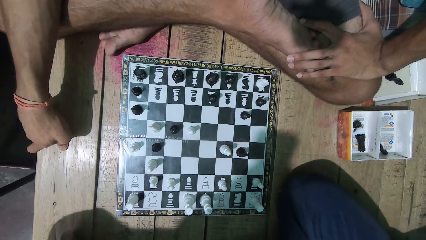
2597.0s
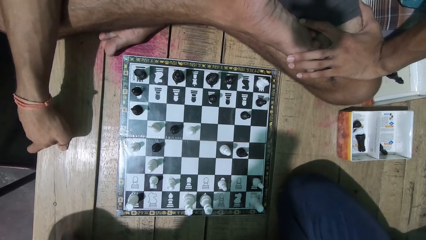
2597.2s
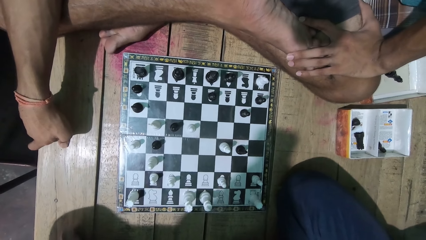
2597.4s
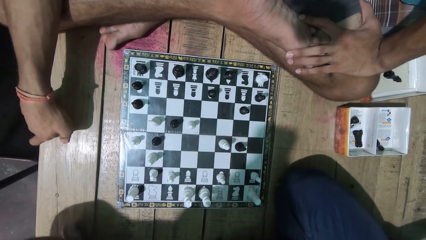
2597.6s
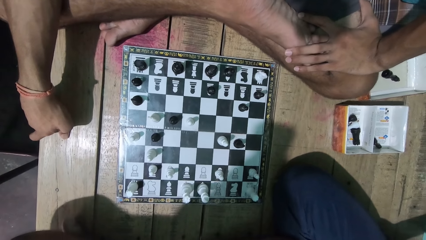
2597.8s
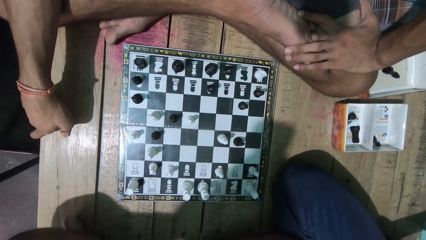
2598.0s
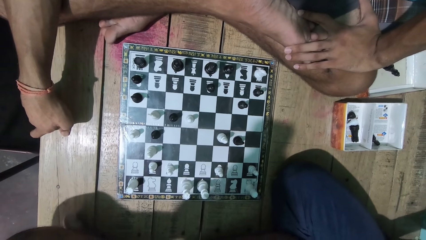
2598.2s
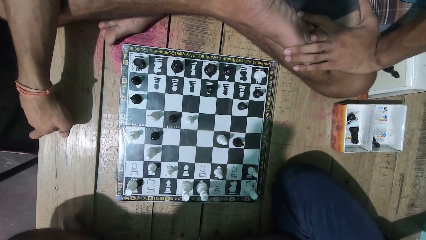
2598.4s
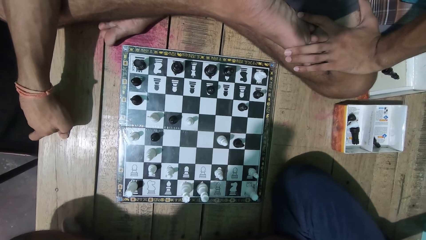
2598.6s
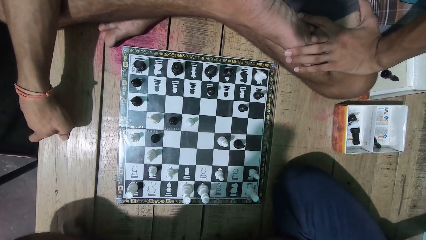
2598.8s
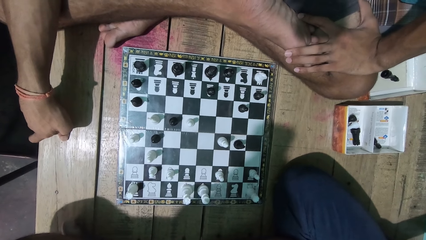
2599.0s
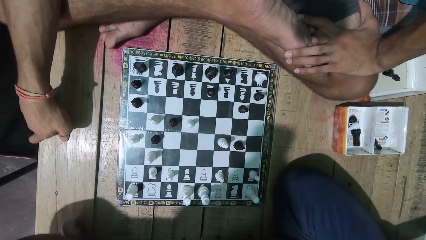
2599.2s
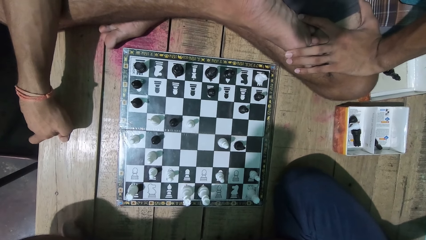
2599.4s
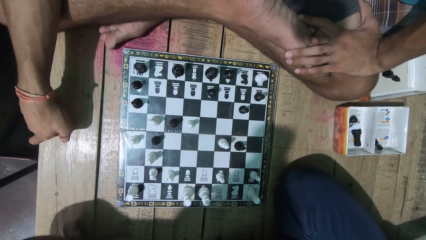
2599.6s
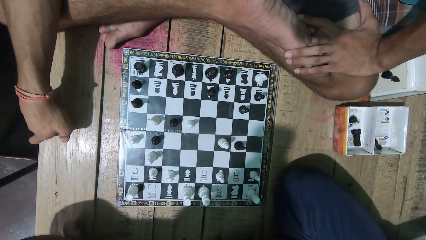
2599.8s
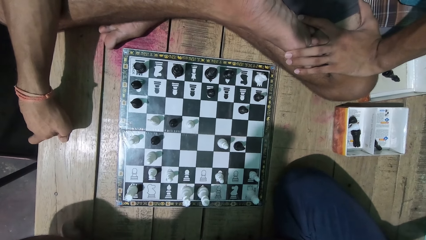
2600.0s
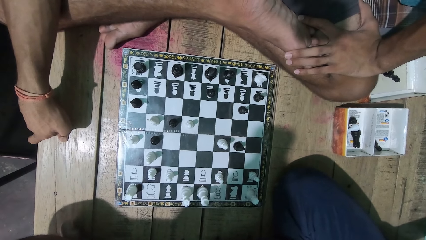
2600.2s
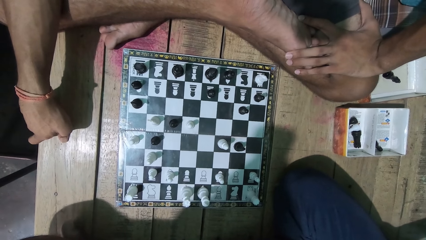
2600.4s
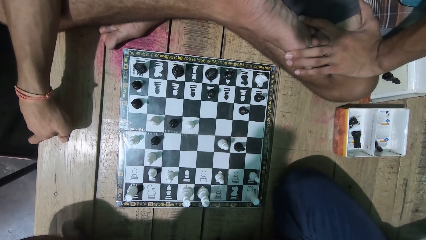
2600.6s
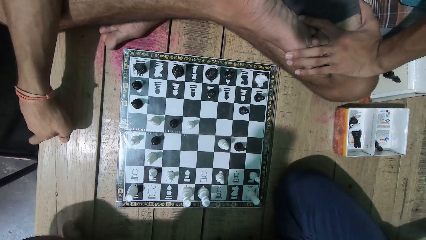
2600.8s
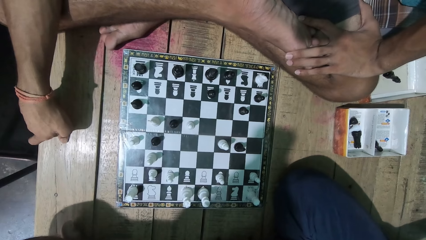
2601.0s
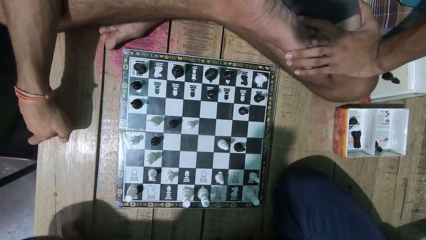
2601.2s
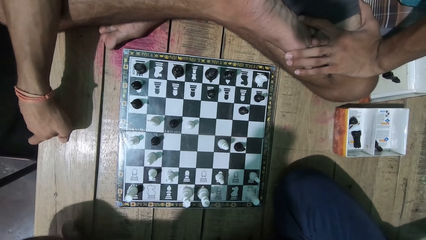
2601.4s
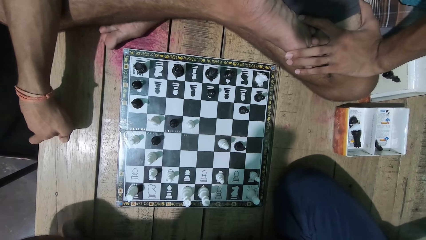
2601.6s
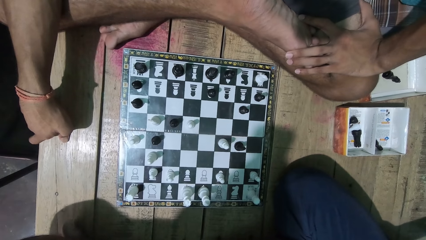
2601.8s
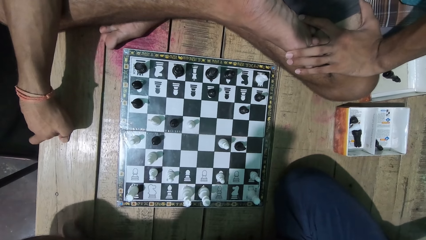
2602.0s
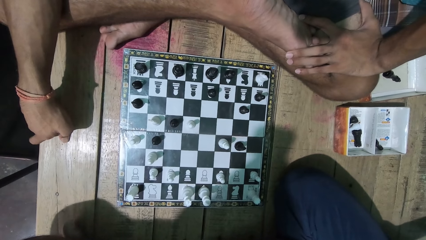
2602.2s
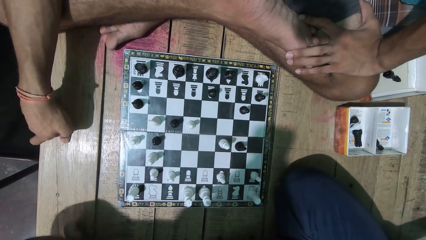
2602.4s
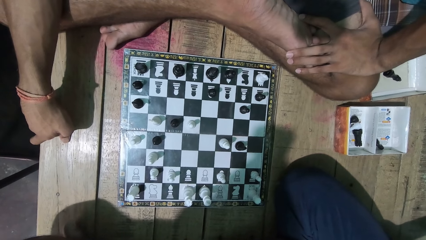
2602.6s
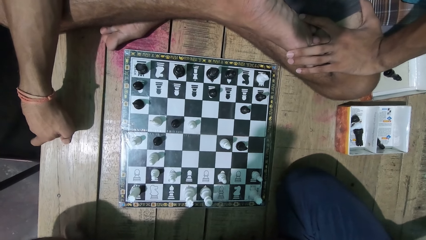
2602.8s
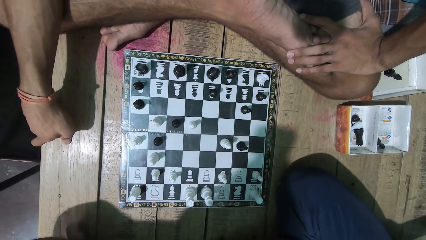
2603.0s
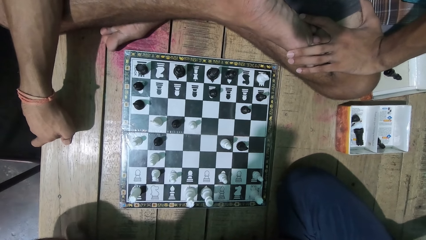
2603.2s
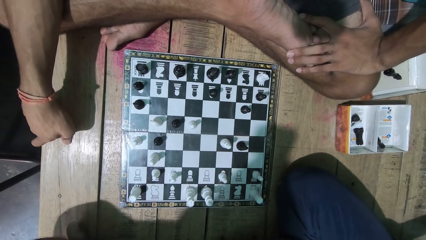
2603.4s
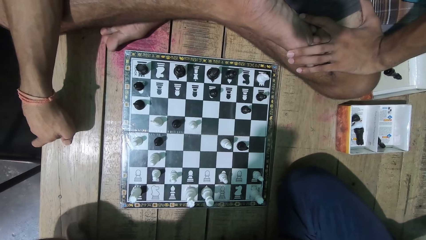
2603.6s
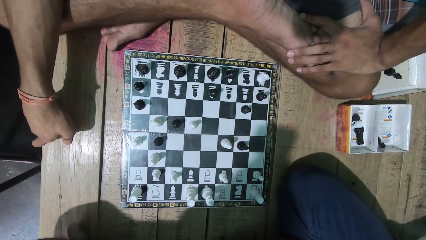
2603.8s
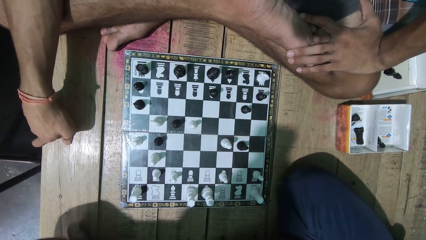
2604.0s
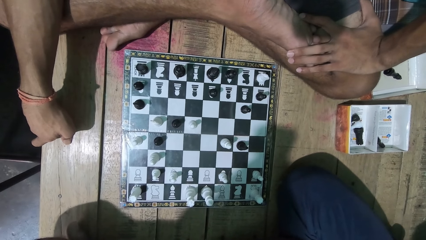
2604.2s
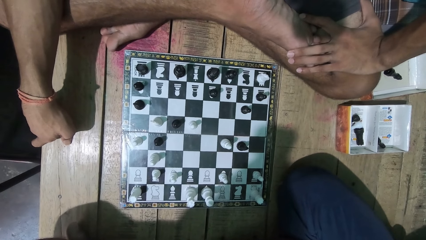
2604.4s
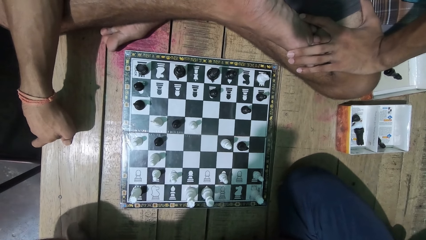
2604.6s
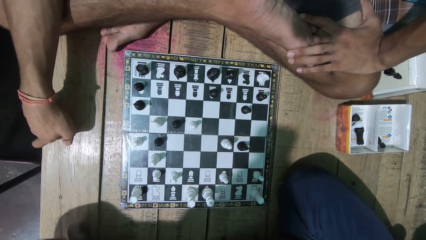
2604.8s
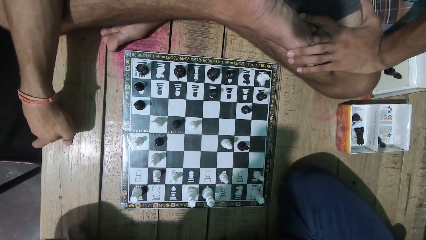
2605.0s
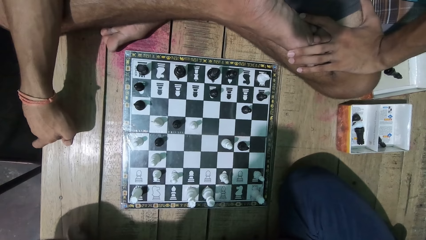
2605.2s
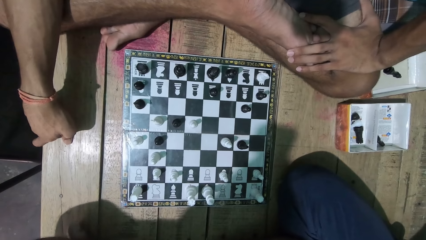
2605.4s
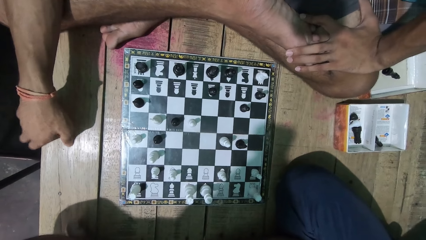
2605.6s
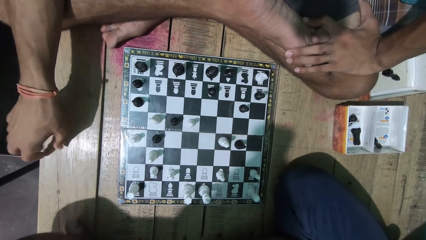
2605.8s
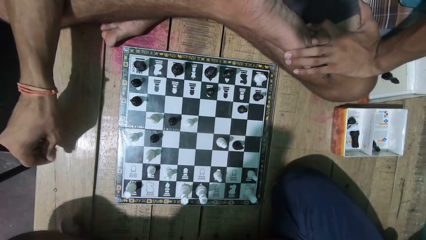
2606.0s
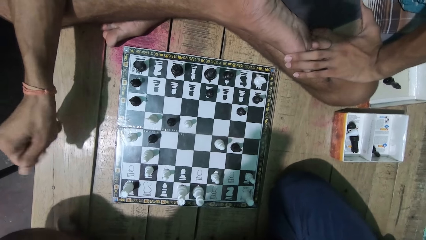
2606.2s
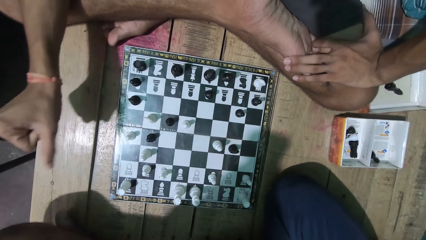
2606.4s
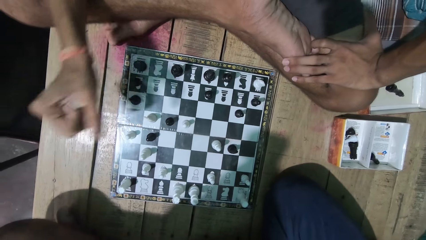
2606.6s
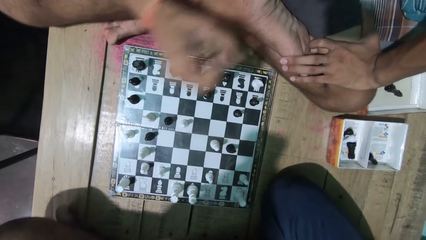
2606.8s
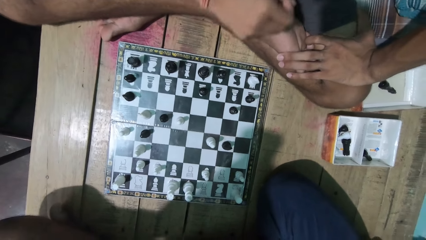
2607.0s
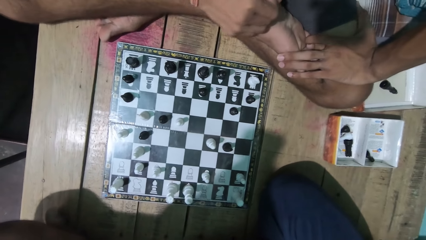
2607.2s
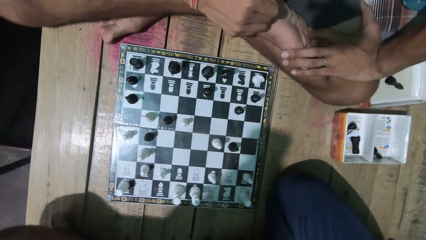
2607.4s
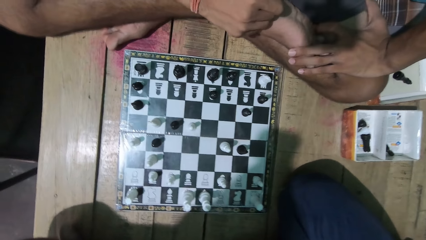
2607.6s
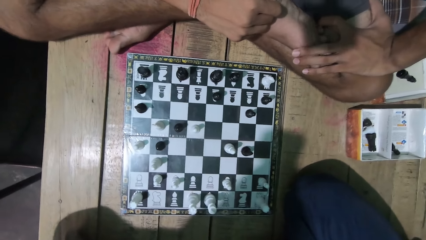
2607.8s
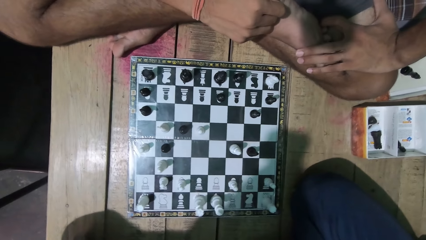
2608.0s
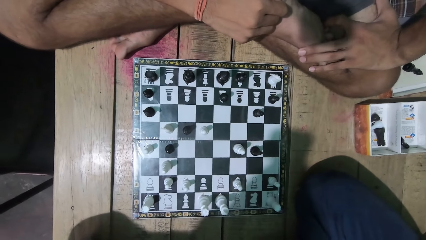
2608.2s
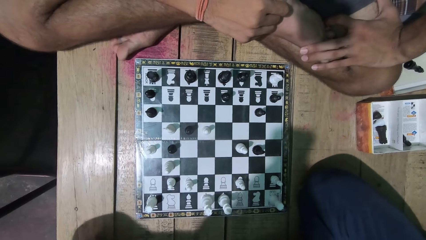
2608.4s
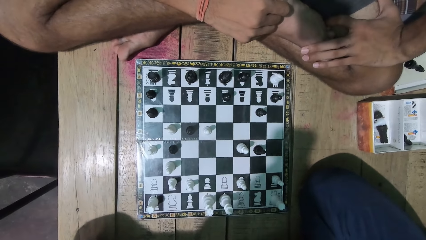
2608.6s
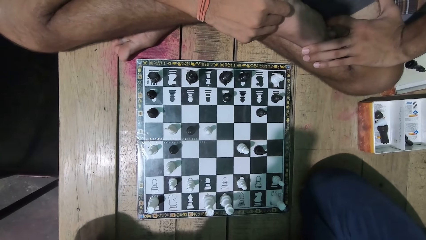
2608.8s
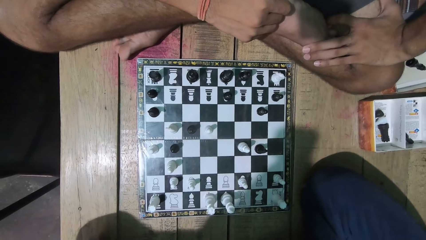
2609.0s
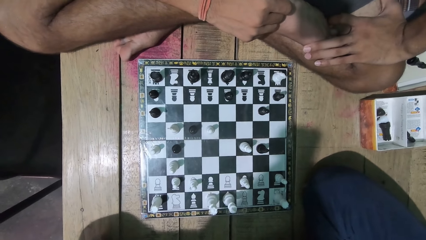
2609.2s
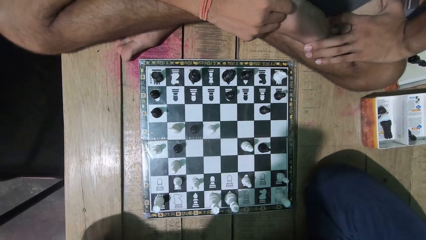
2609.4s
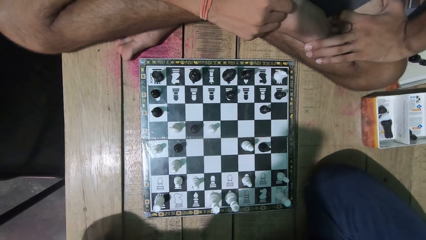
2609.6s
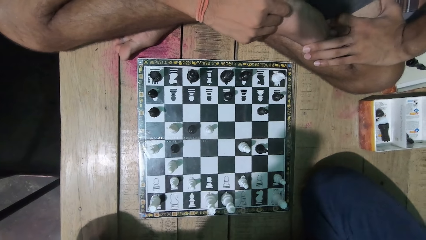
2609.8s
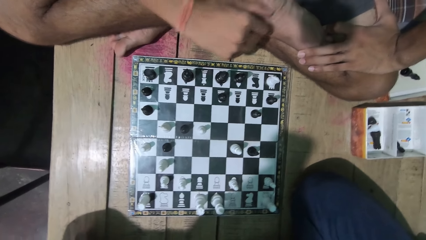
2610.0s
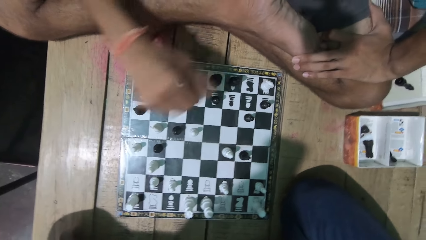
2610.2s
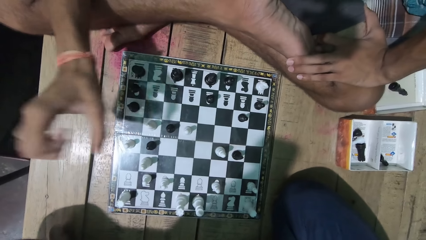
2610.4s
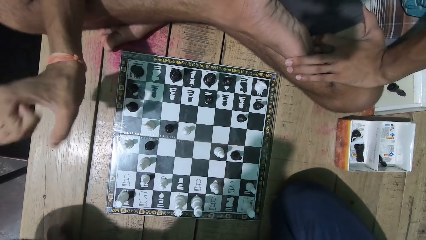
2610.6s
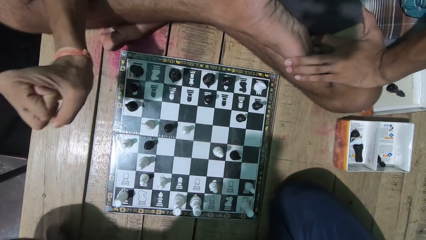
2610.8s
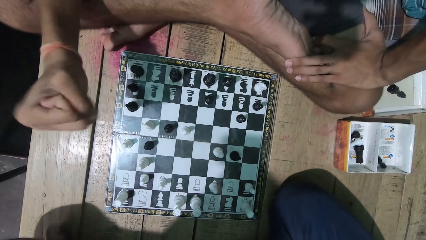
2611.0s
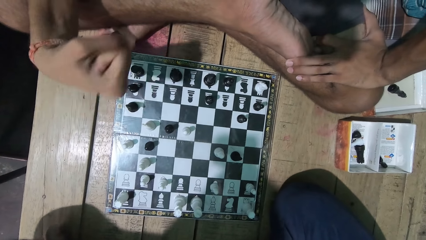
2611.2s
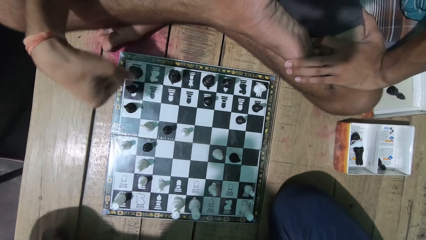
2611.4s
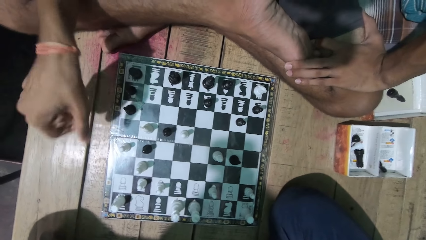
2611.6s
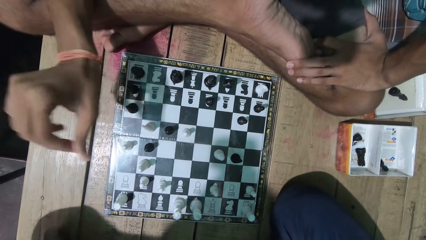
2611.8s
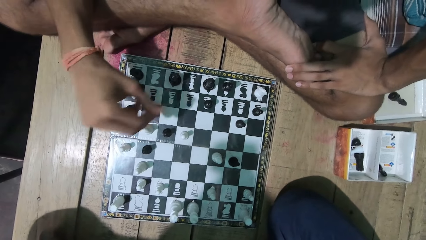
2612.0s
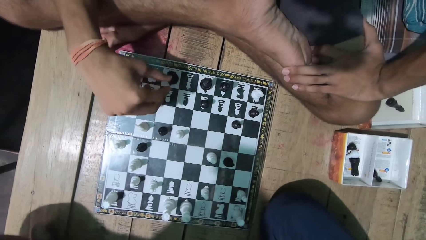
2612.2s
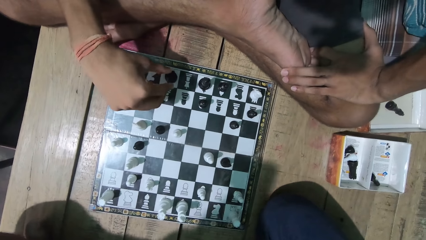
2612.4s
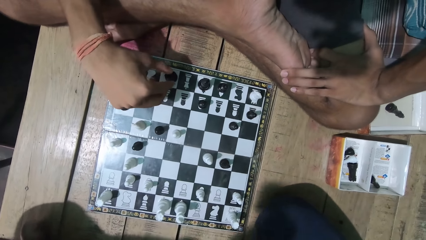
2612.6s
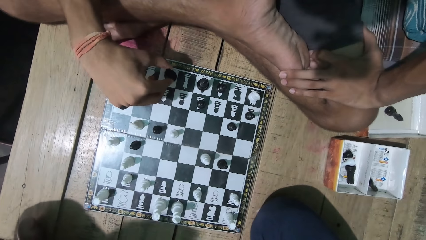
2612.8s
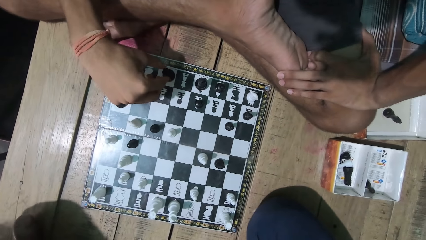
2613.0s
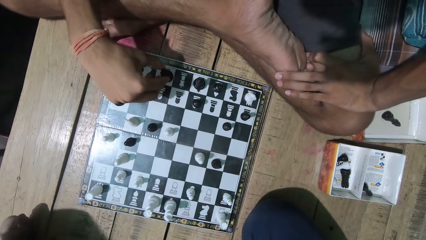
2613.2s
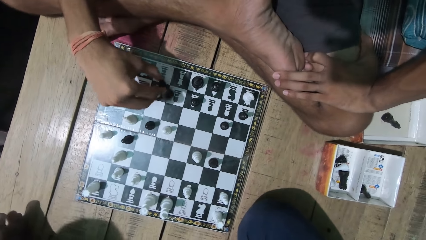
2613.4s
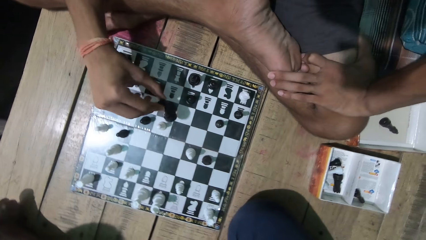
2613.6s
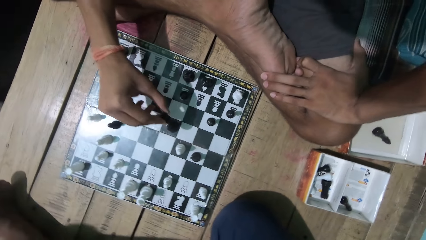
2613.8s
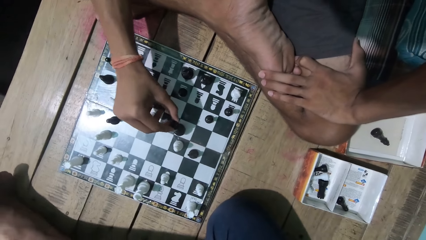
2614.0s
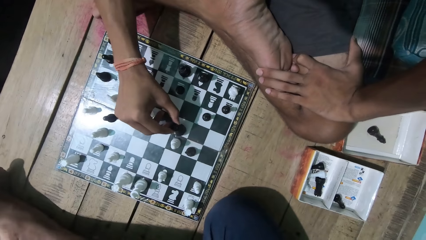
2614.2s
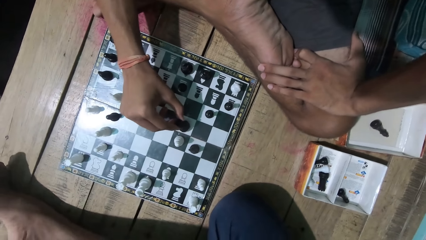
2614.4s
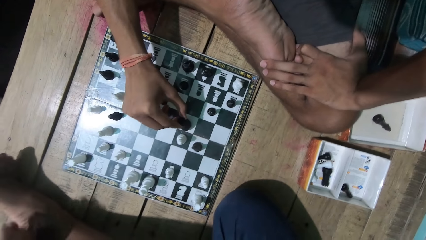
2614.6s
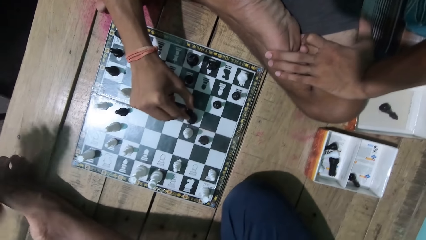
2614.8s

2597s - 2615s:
A man moves his hand. The man plays a chess game. The camera wearer plays the chess game.
